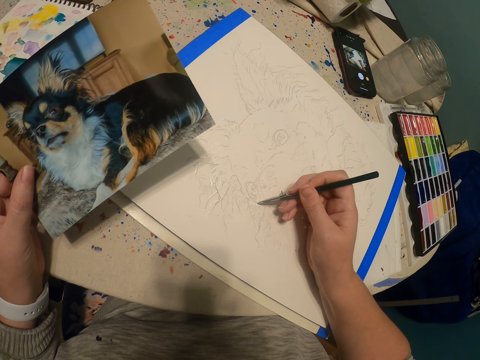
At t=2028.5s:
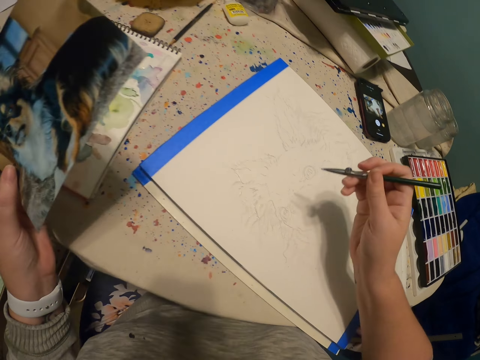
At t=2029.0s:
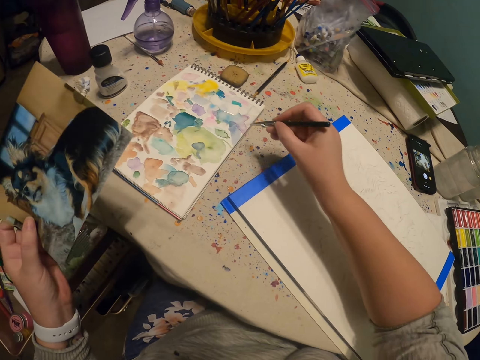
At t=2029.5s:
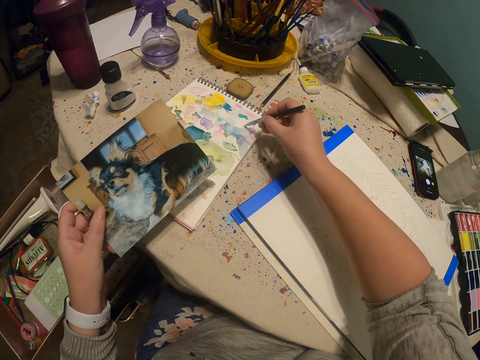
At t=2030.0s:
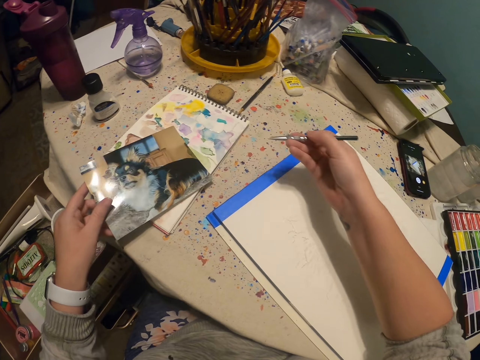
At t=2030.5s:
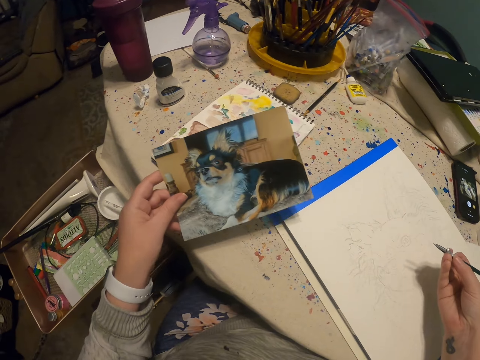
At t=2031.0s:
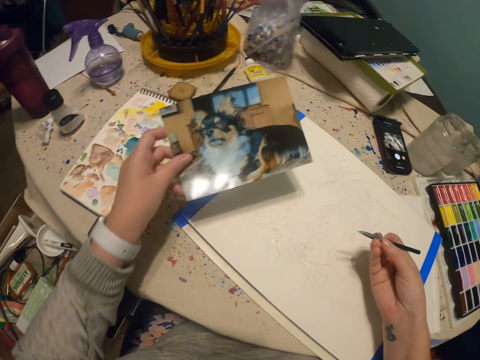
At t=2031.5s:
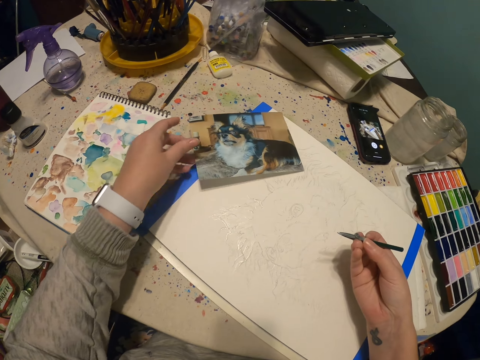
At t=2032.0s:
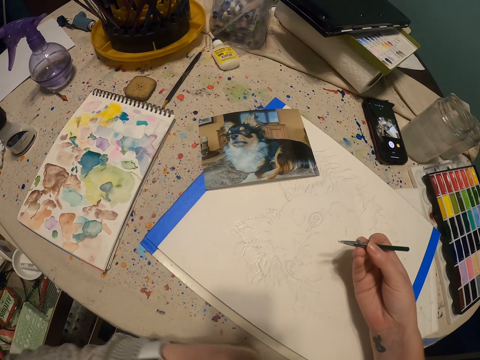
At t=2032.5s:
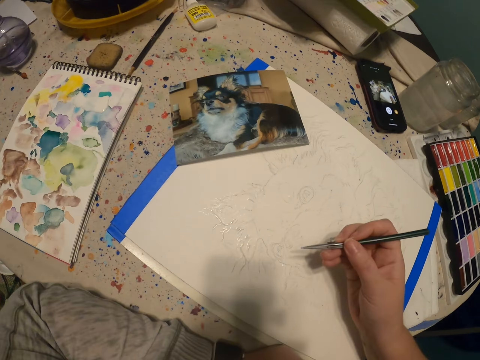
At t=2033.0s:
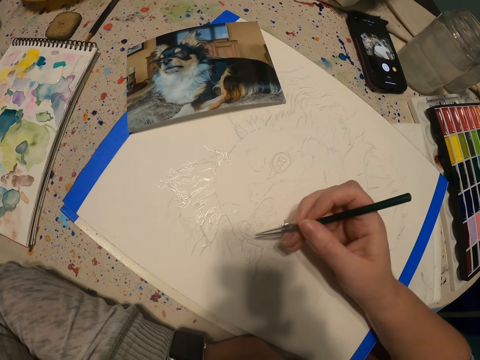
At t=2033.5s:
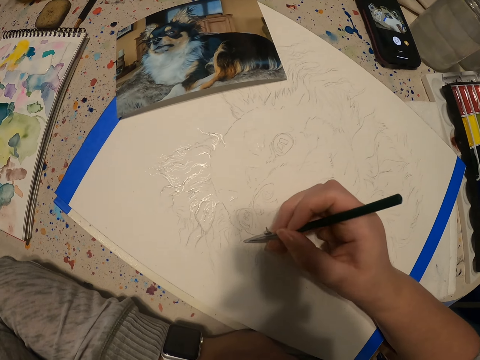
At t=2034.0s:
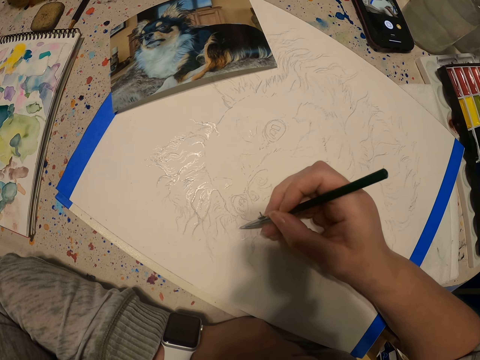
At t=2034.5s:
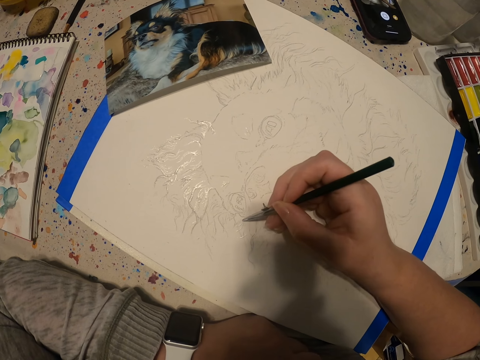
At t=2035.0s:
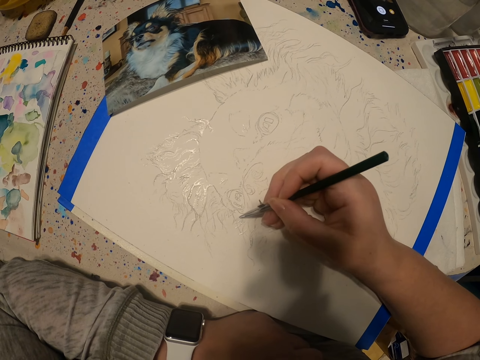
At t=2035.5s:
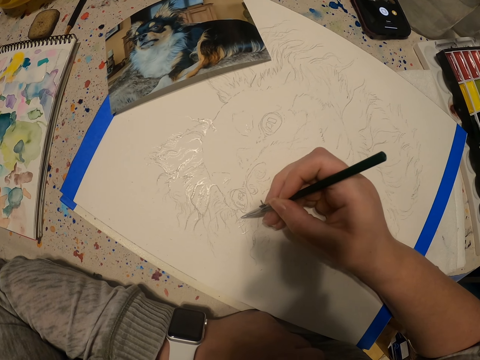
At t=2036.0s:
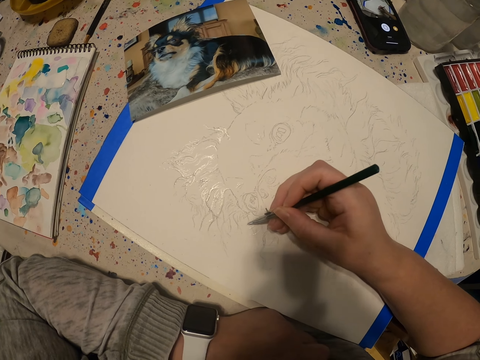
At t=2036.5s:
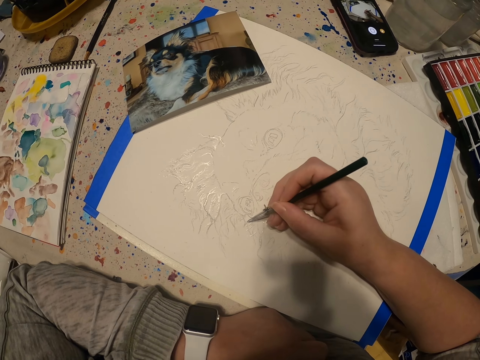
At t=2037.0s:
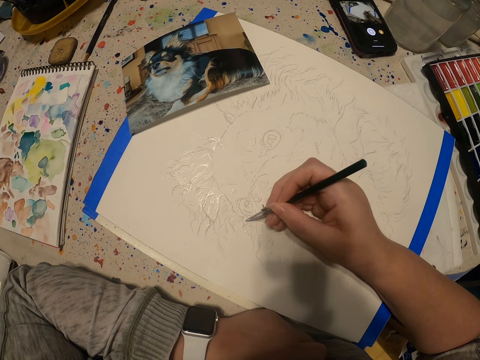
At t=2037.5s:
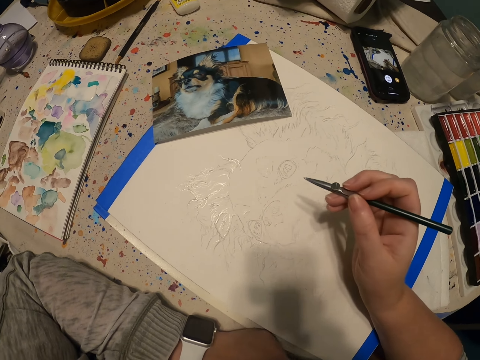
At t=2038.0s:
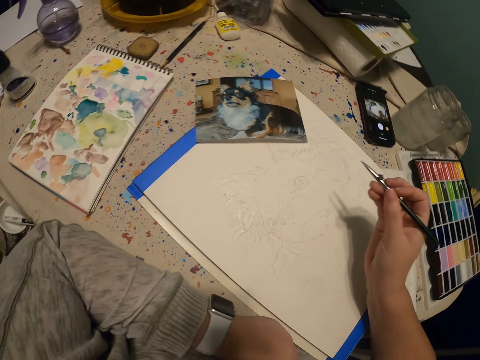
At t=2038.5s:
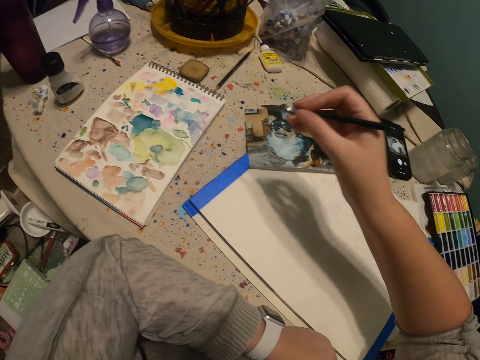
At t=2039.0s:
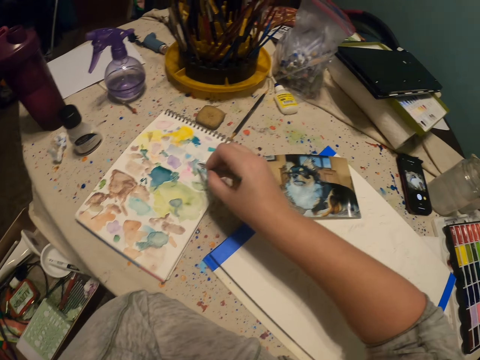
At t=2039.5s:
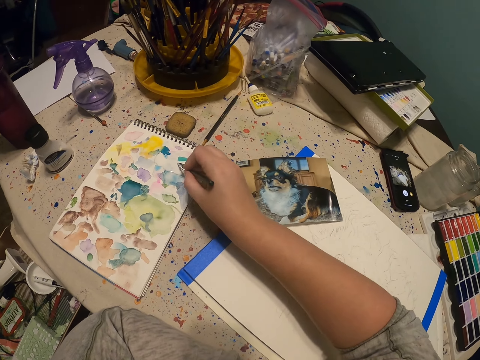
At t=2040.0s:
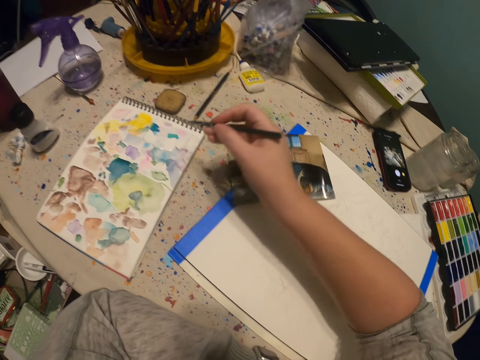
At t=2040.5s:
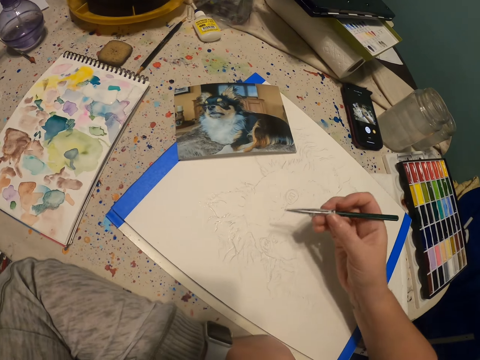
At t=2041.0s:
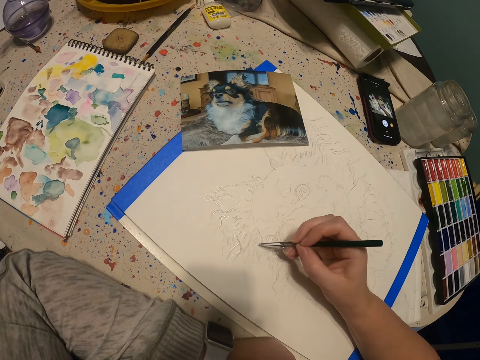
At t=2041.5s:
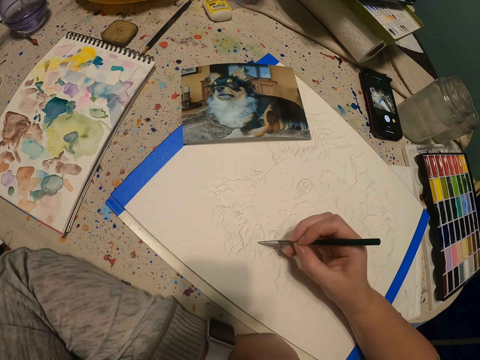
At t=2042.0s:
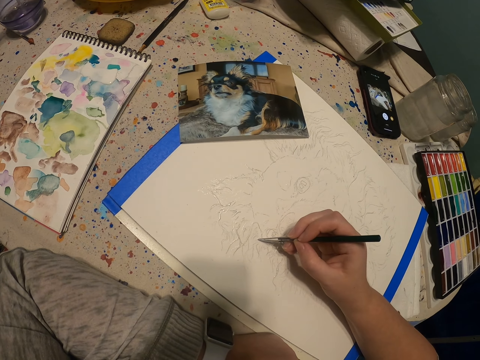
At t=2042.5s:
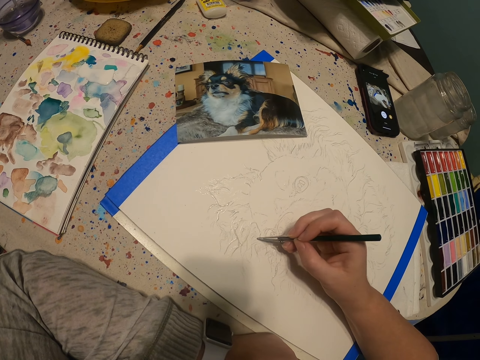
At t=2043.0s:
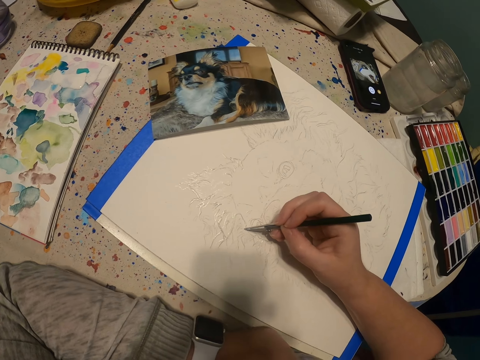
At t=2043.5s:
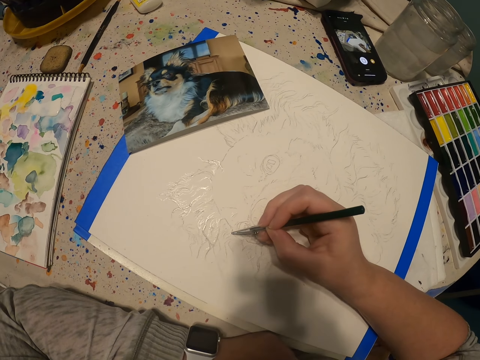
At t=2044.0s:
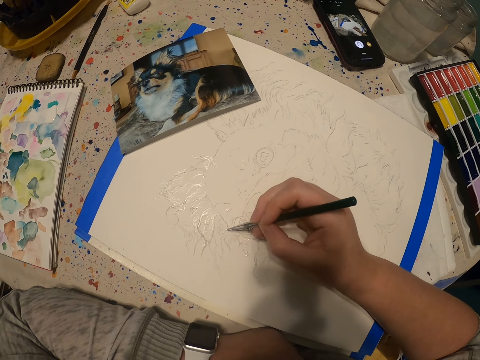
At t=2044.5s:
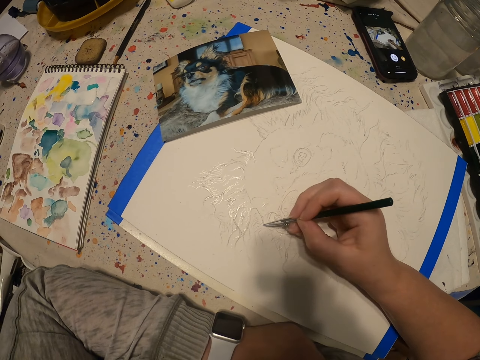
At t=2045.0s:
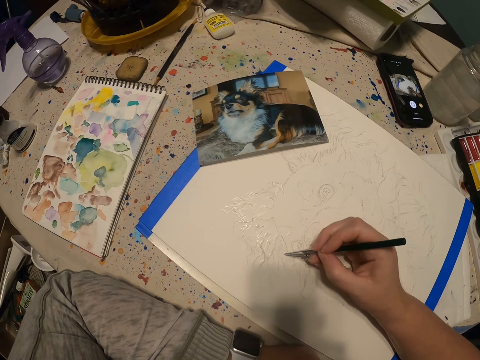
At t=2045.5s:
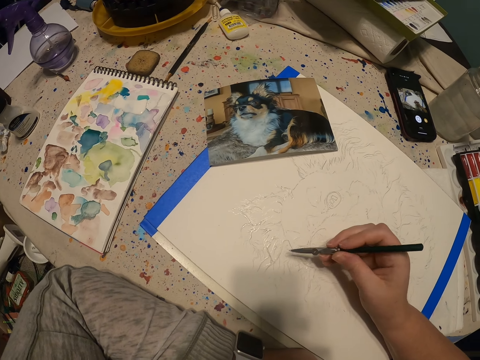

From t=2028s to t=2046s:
The camera wearer puts ink on the pen tube. They scoop paint with a paint pen. They put down a picture of a dog. They put a hand on a table. They draw the picture of a dog with the paint pen. They put ink on the pen tube. They scoop paint with the paint pen. They draw the picture of a dog with the paint pen.

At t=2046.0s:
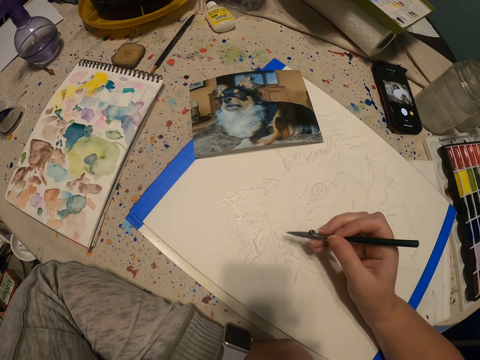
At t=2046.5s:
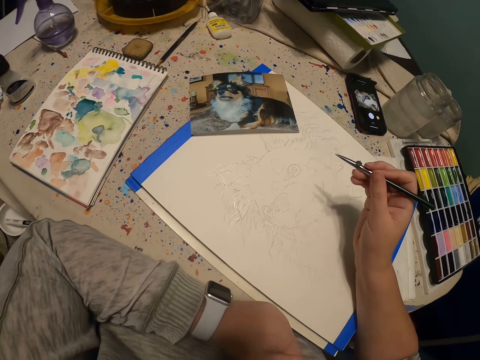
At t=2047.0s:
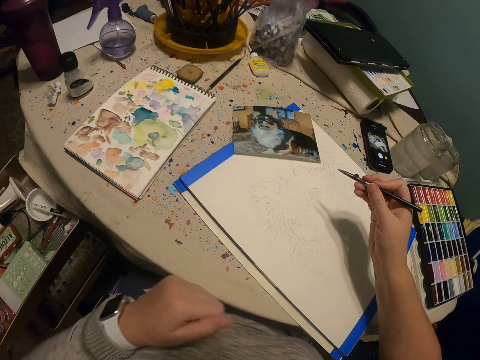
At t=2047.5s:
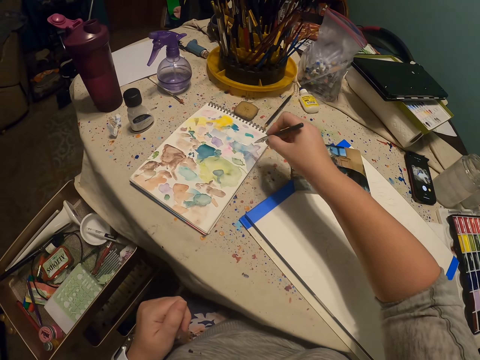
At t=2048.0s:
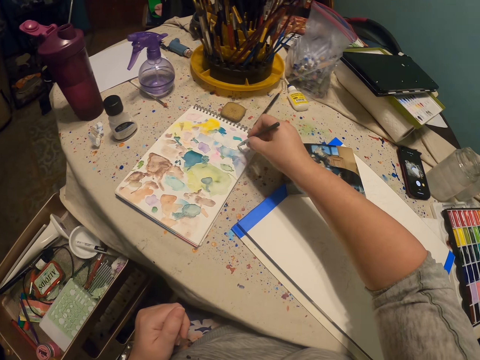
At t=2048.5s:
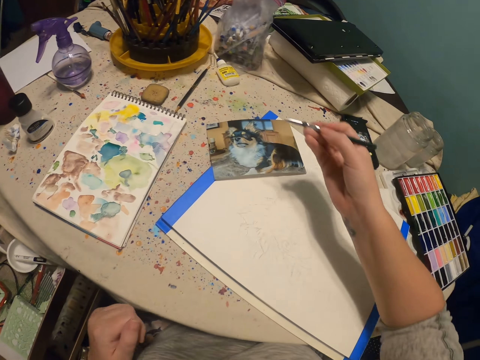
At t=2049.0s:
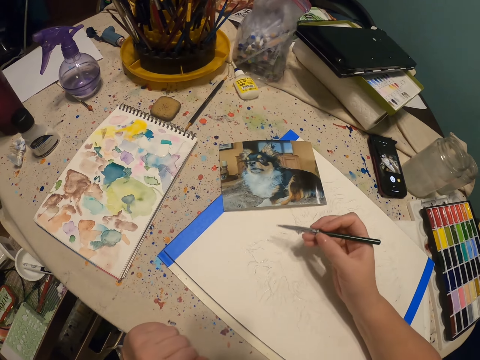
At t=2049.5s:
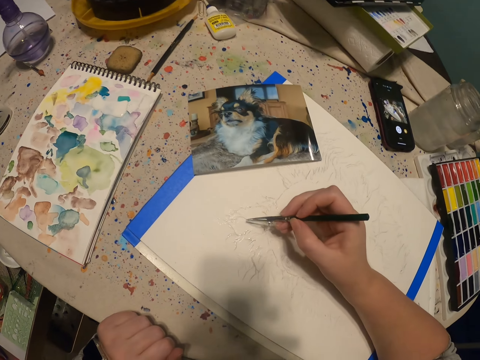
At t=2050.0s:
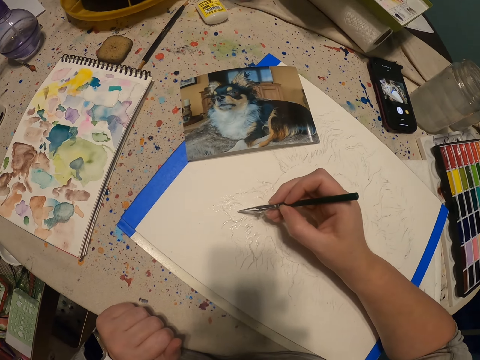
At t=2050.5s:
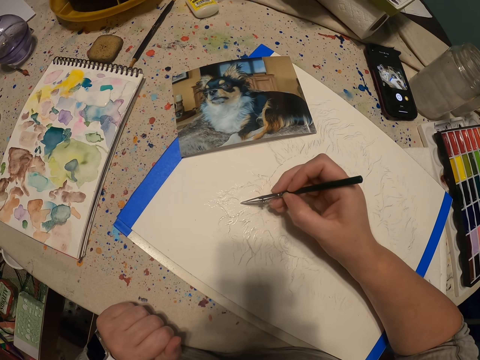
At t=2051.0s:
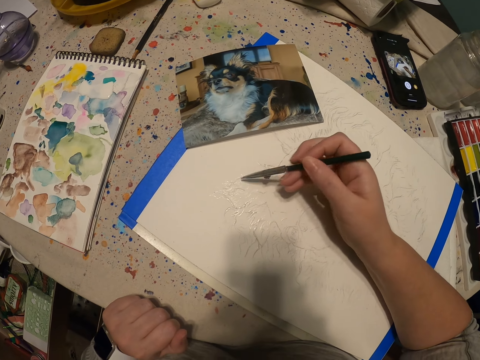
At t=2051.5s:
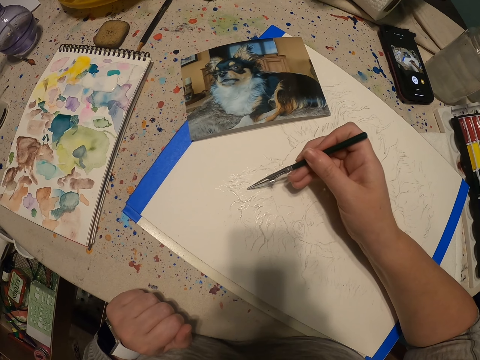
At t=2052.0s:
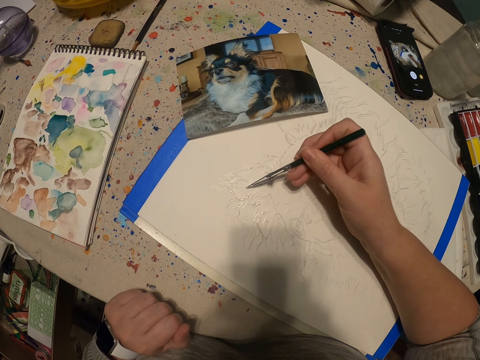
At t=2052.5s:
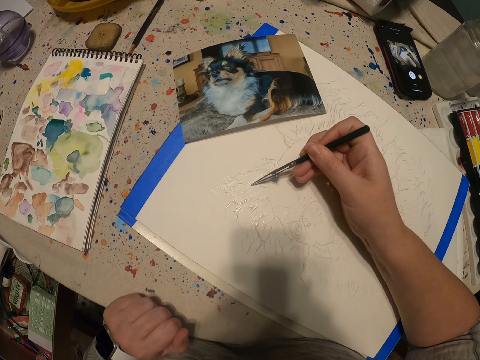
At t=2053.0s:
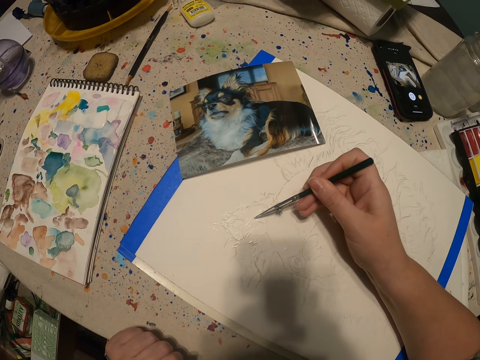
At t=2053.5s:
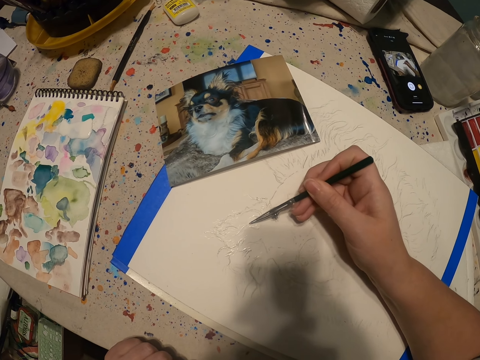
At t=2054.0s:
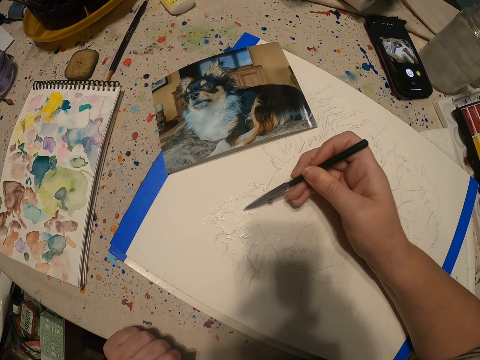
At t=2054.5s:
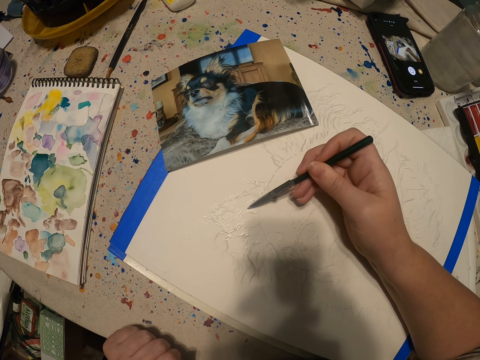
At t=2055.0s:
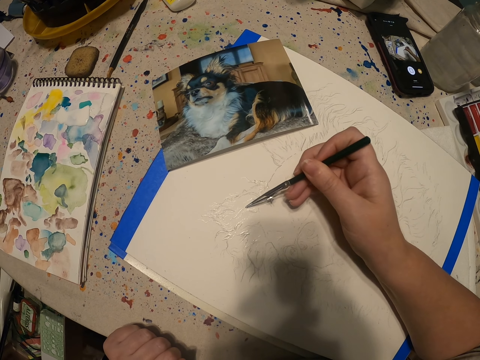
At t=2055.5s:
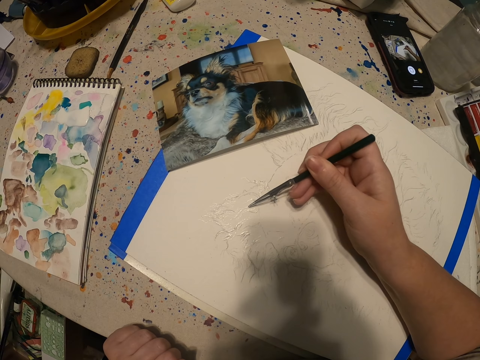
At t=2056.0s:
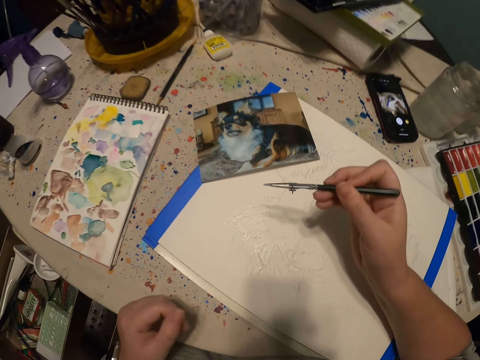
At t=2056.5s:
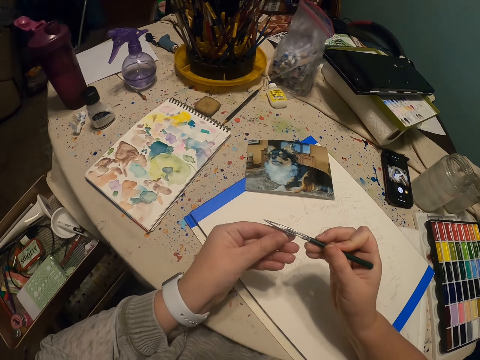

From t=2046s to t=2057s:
The camera wearer puts ink on the pen tube. They scoop paint with a paint pen. They put a hand on a table. They paint a sketch with the paint pen.
